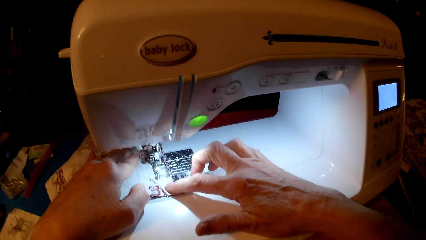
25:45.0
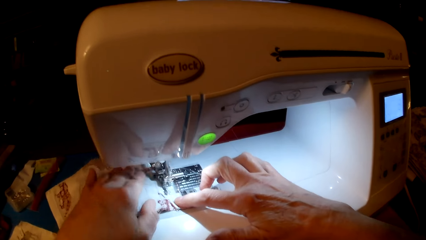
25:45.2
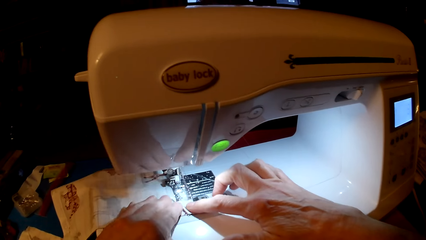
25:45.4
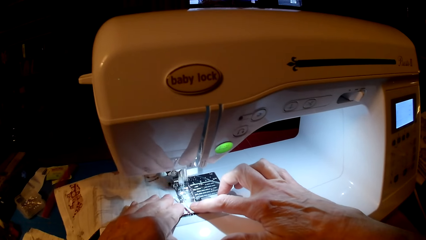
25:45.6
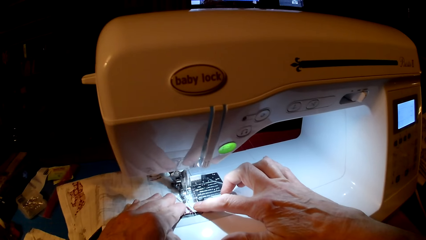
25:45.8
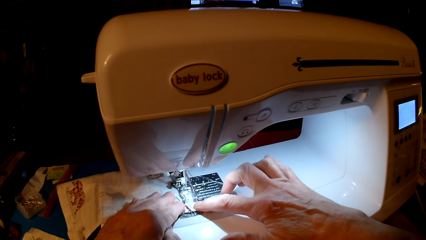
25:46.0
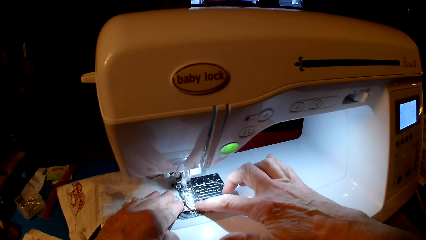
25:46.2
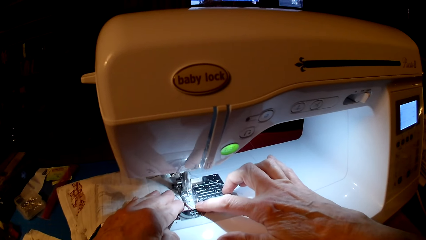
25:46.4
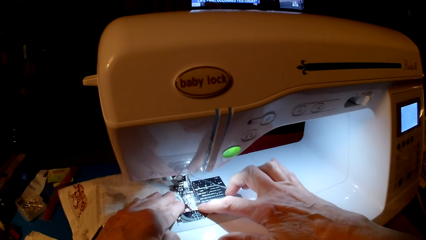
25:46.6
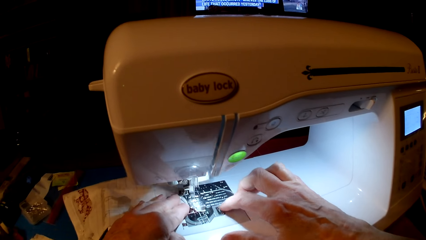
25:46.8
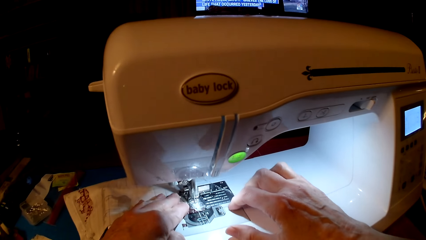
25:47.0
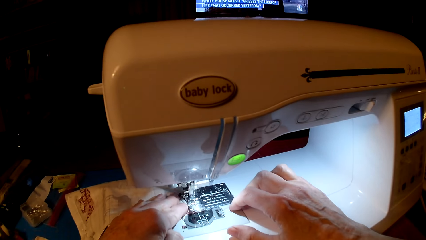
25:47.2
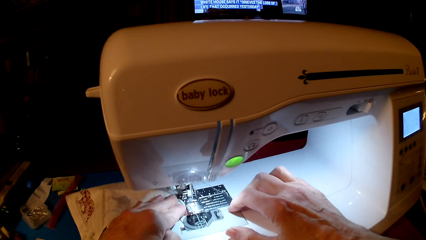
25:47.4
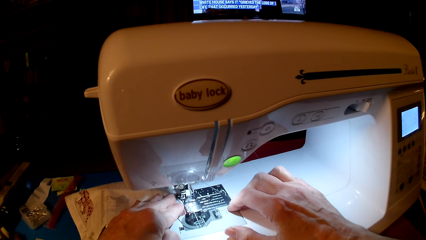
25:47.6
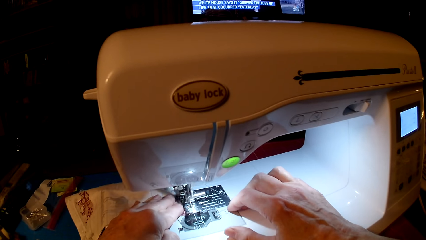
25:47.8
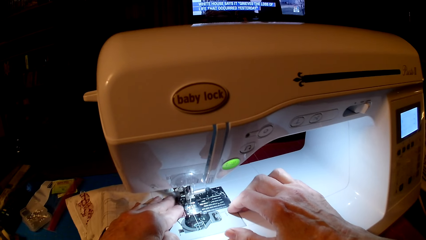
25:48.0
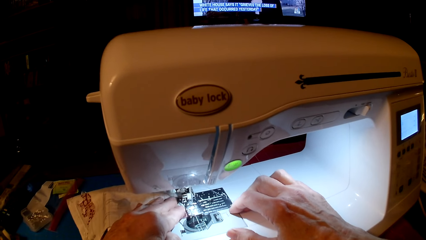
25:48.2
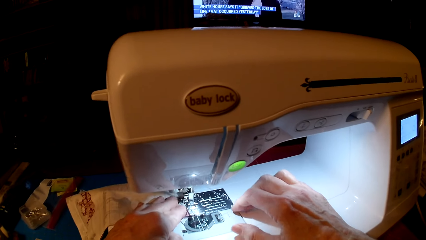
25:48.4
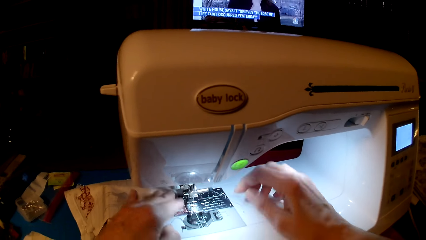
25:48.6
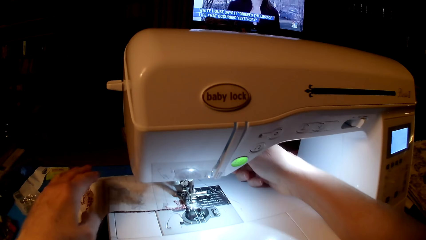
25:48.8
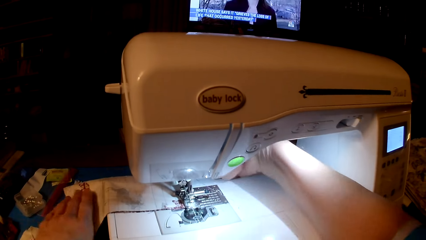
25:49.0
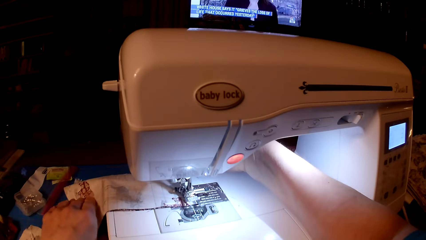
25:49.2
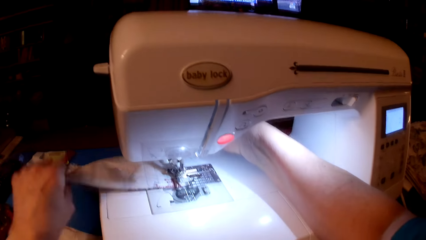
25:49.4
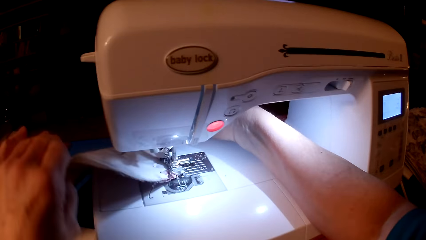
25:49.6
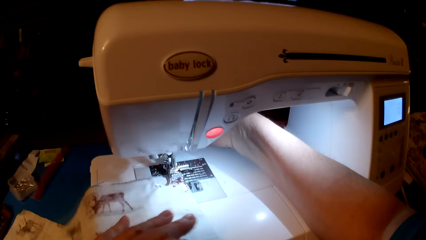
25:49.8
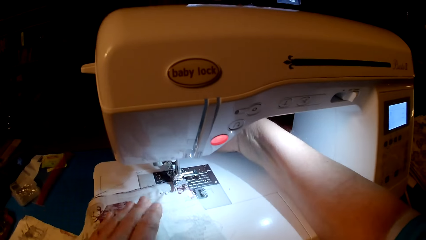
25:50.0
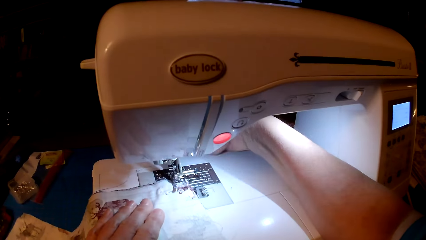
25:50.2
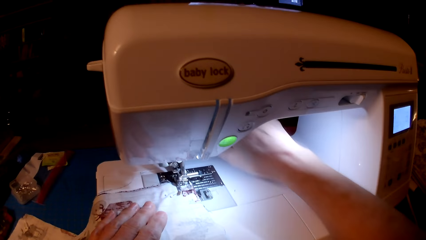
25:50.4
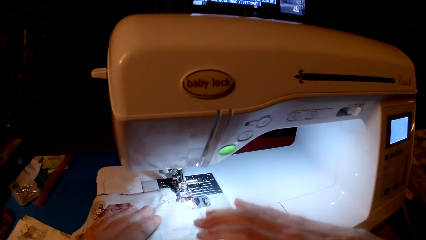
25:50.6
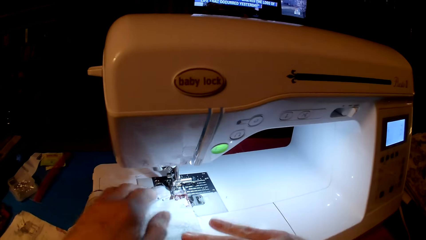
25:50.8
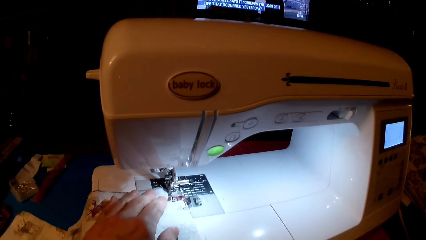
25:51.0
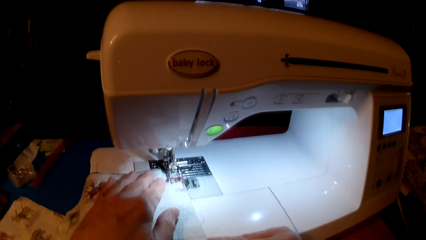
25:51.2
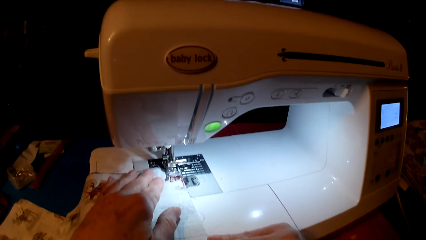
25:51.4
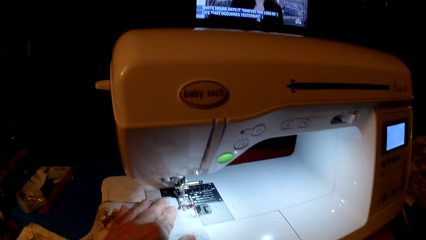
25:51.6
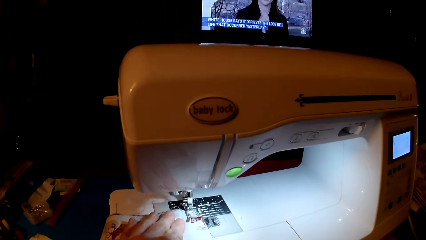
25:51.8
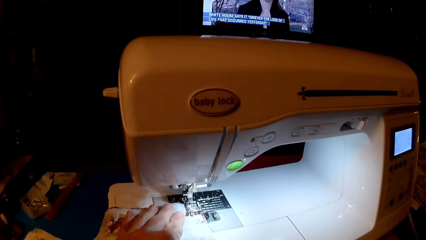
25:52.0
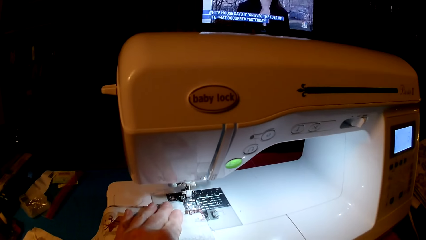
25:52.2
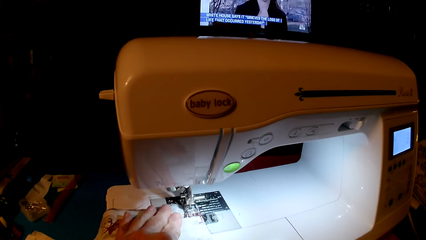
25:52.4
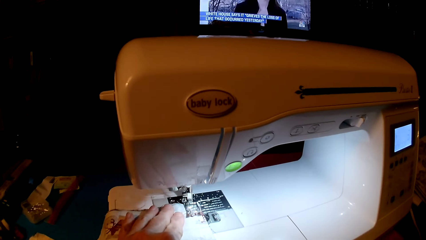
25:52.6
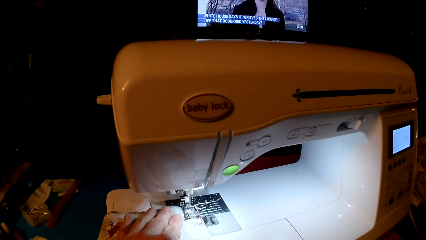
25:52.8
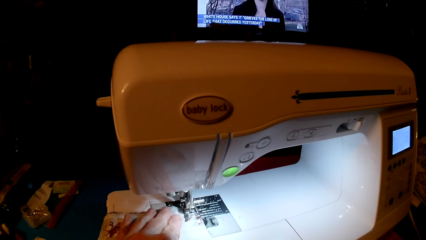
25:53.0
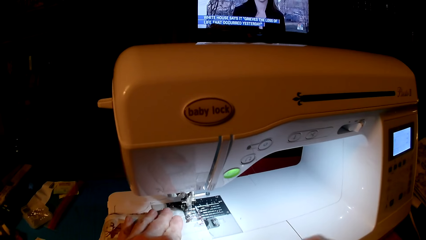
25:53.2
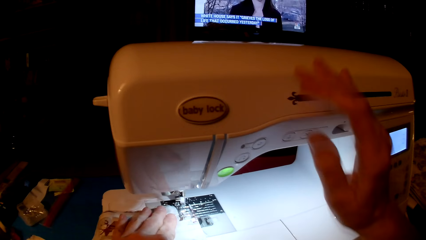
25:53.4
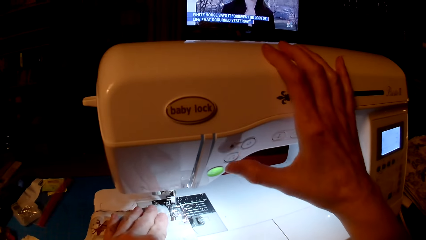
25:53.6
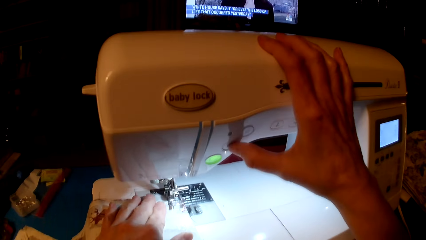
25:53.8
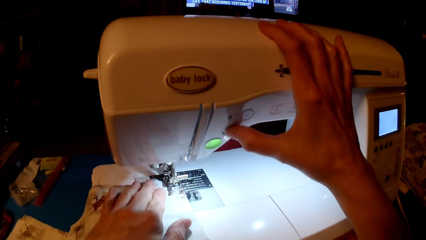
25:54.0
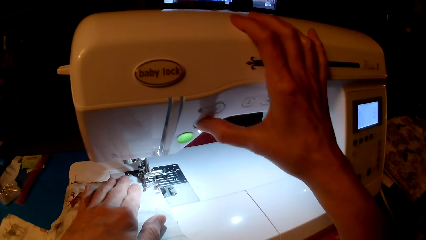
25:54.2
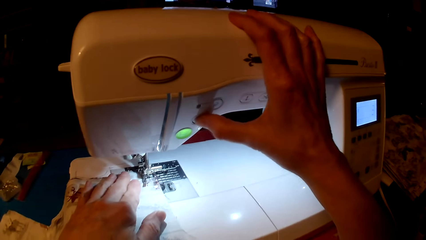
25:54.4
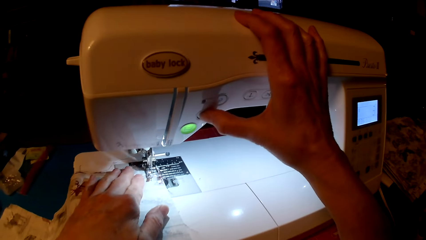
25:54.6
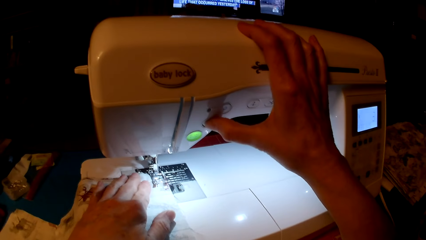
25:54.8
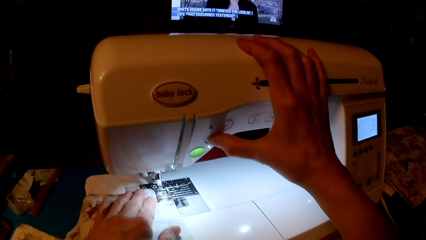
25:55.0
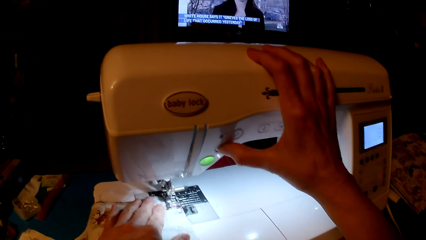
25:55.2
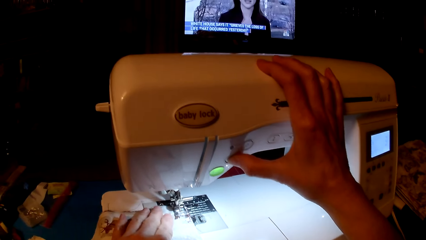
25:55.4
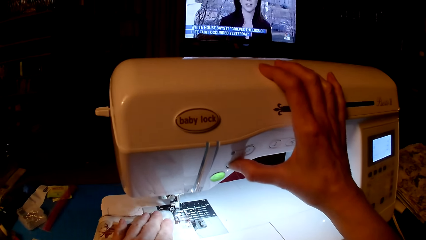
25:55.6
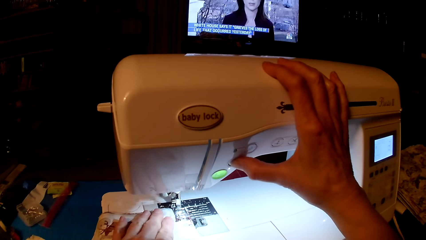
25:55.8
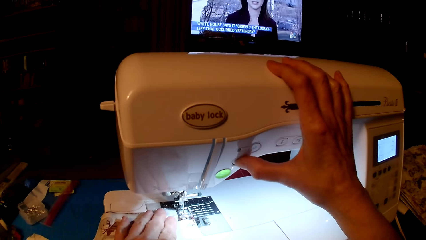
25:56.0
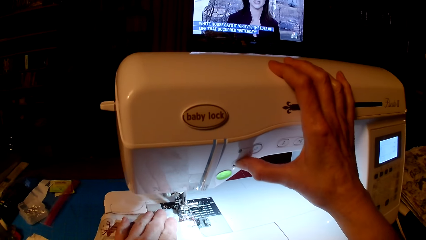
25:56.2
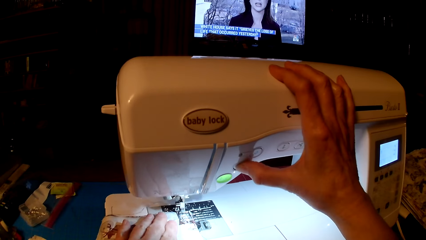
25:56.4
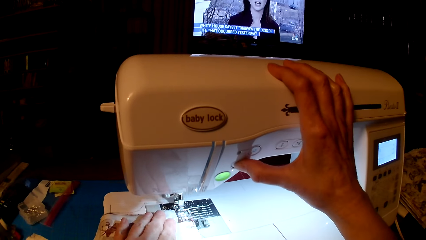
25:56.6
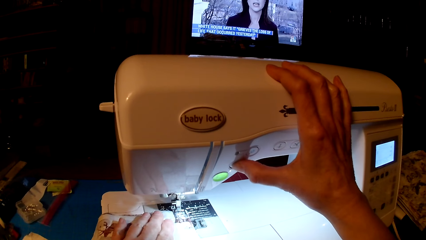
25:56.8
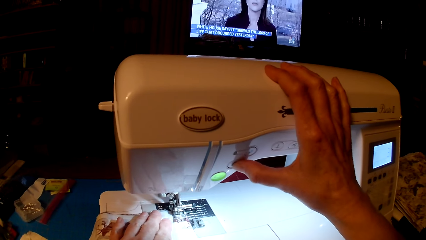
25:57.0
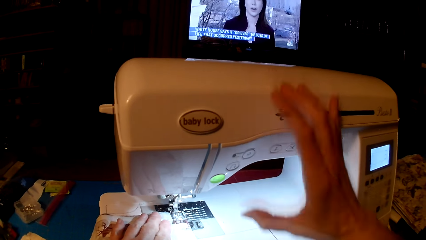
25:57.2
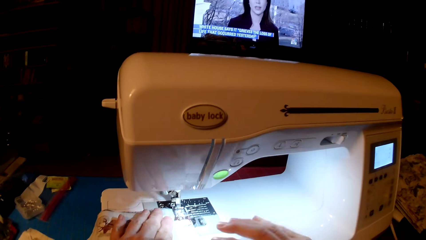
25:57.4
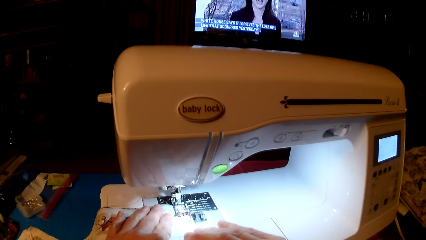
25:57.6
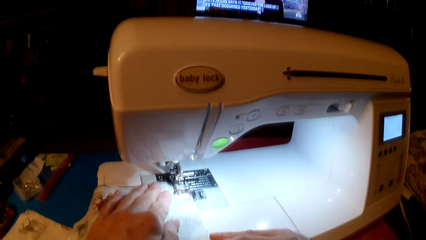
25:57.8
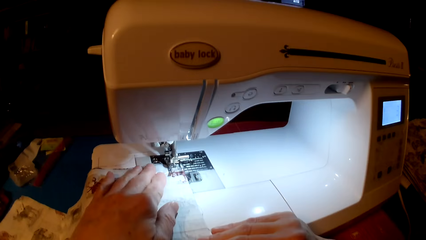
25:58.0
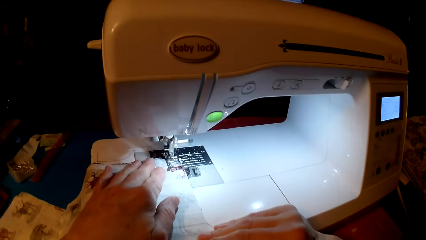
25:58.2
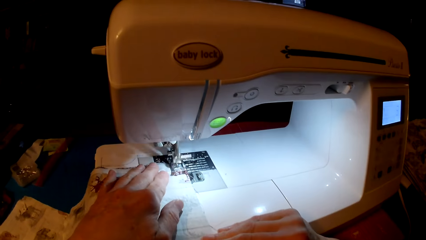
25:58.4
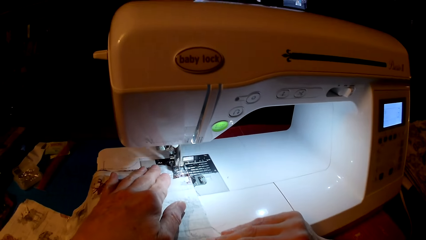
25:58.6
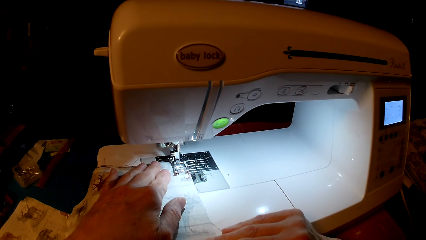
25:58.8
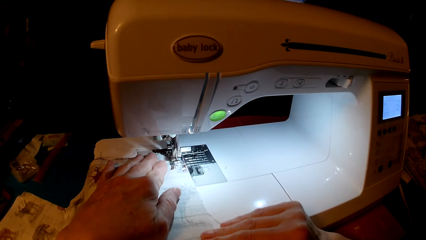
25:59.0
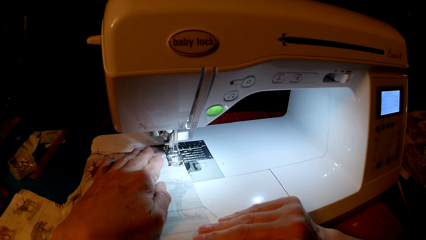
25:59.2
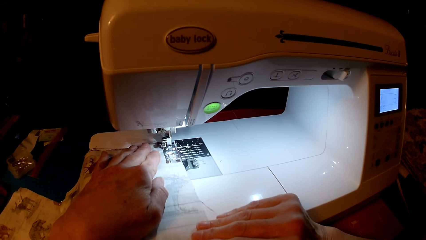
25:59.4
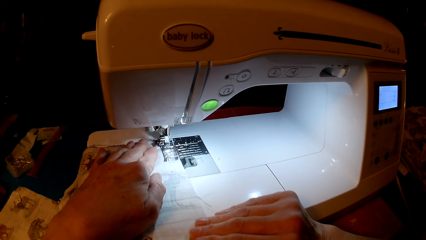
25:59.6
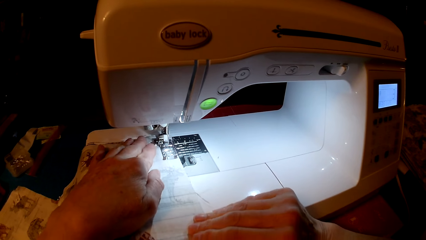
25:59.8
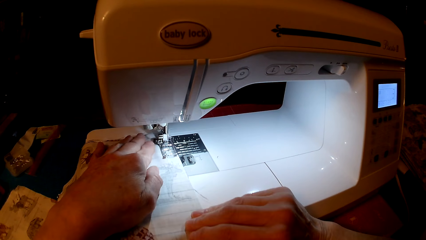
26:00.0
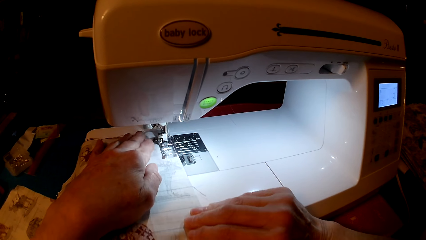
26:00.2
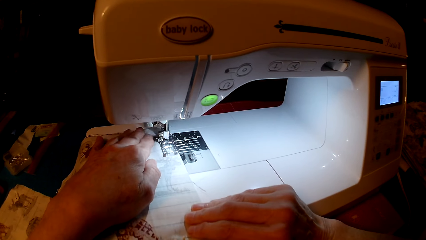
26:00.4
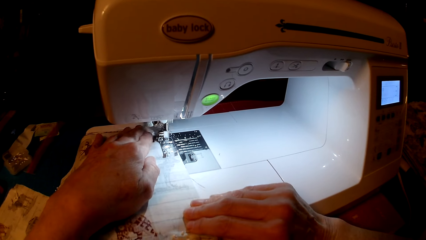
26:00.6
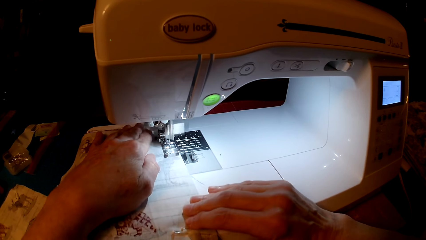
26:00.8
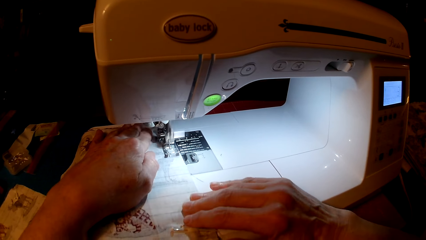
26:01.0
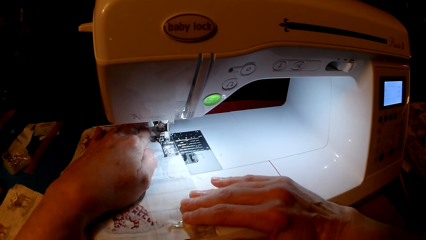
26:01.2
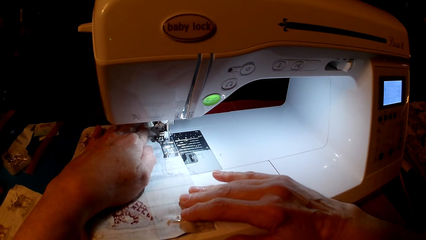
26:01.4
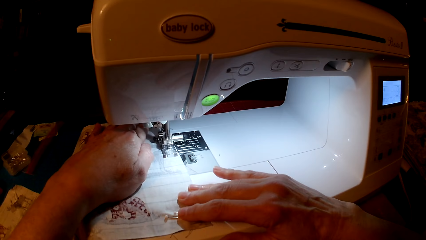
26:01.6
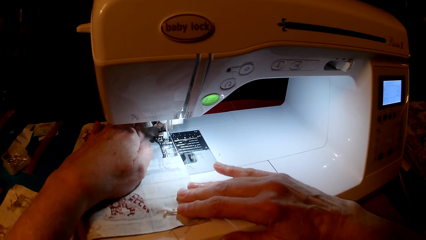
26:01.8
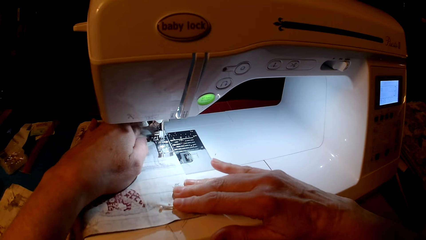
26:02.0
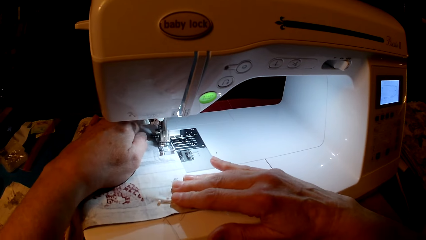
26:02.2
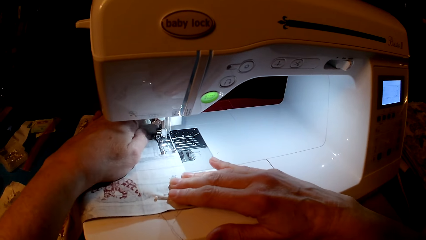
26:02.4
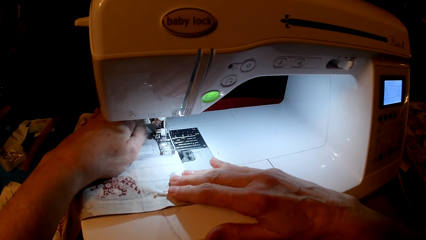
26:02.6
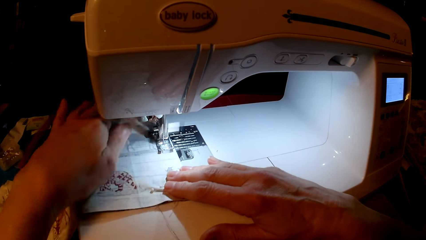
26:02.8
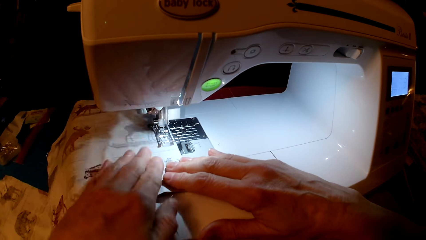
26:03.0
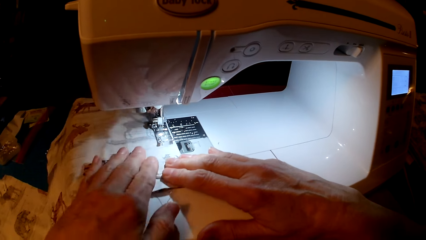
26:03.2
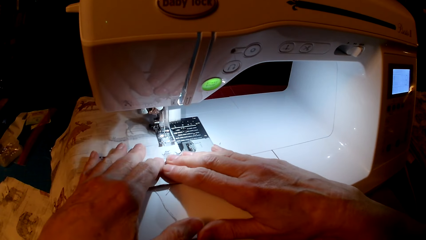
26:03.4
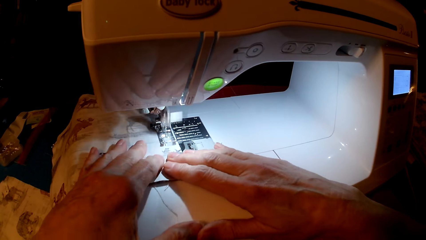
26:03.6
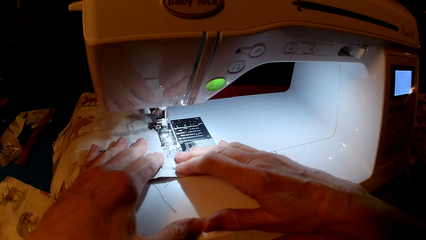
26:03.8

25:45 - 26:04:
The camera wearer turns the piece of cloth. They sew the piece of cloth. They press the speed button. They sew the cloth.
